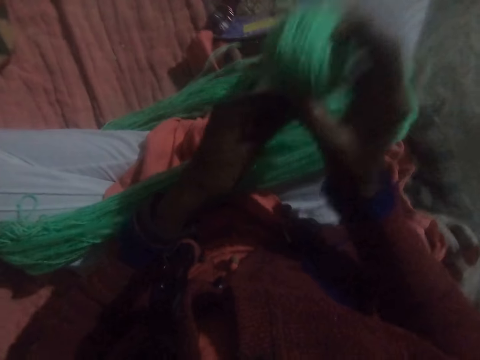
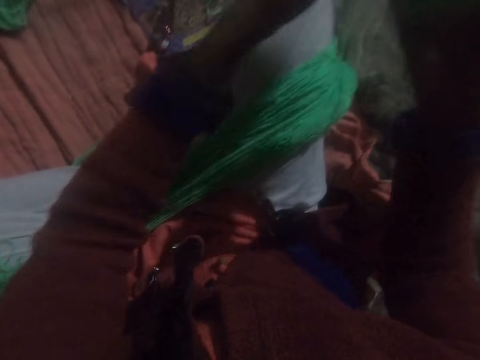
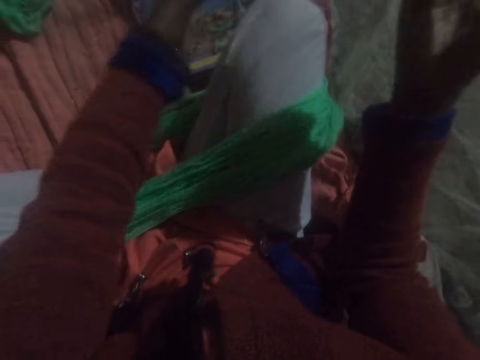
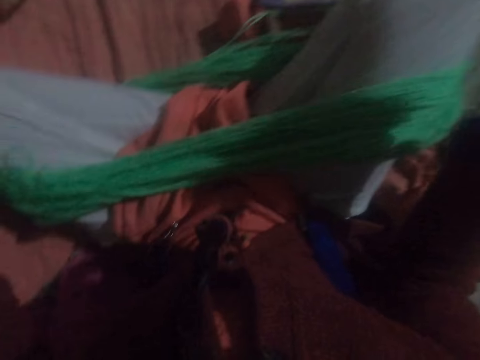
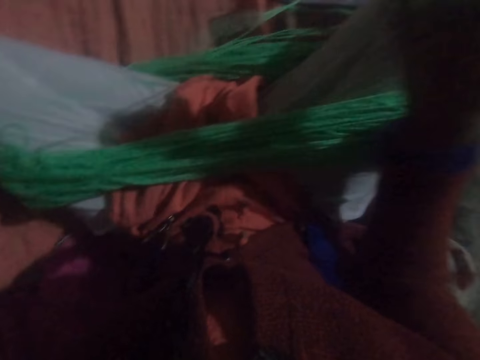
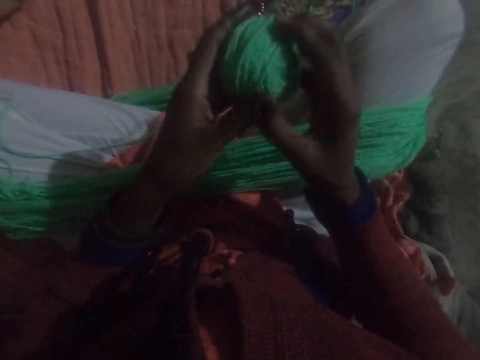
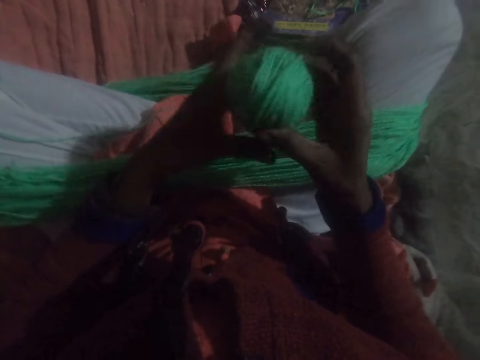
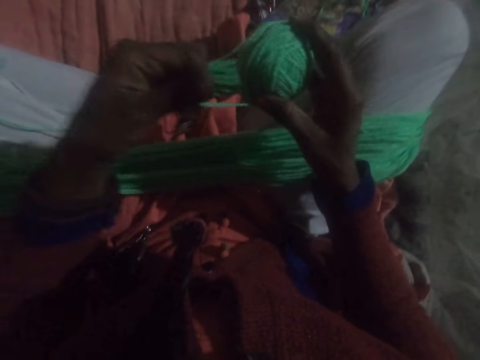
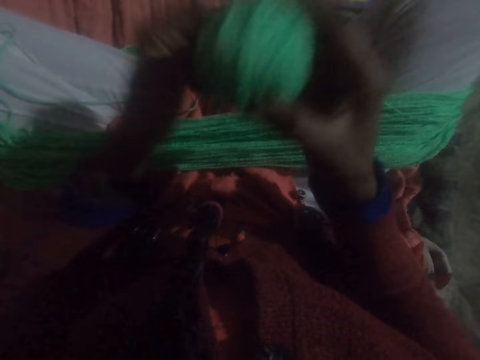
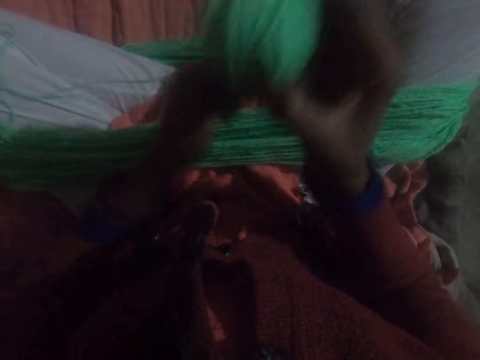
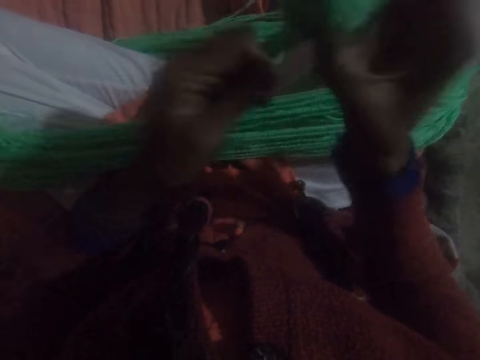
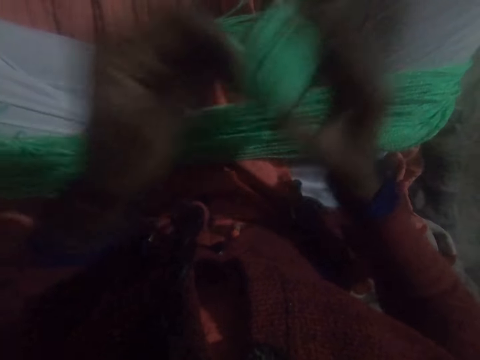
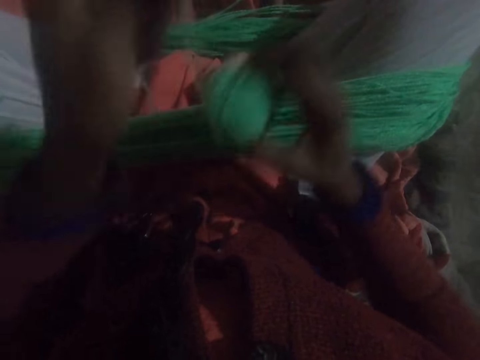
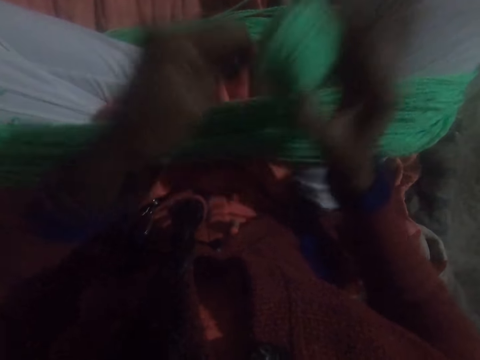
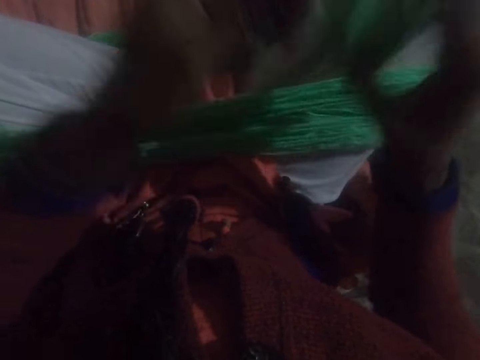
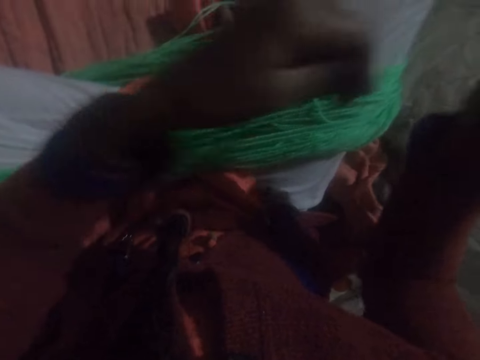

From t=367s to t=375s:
The camera wearer pulls knitting yarn thread and rolls the knitting yarn thread into a ball.

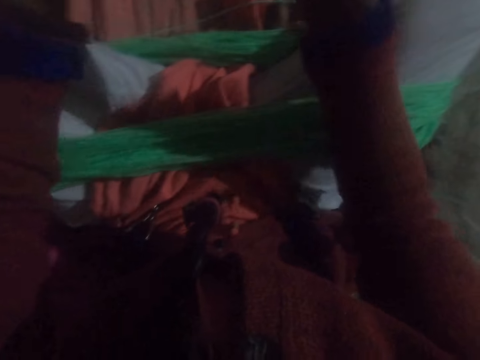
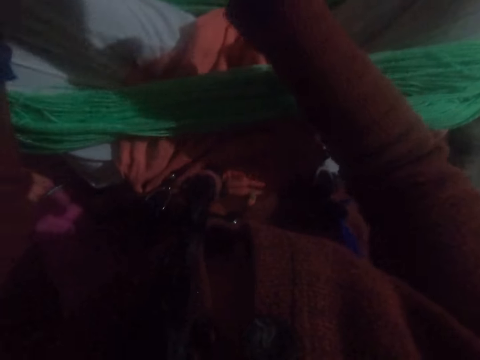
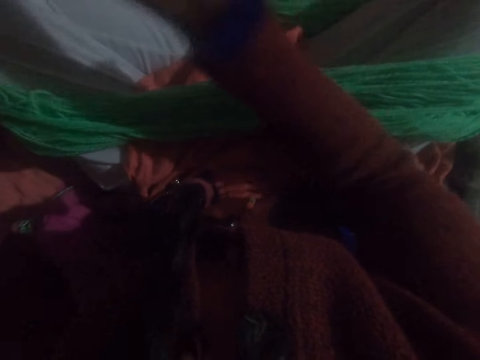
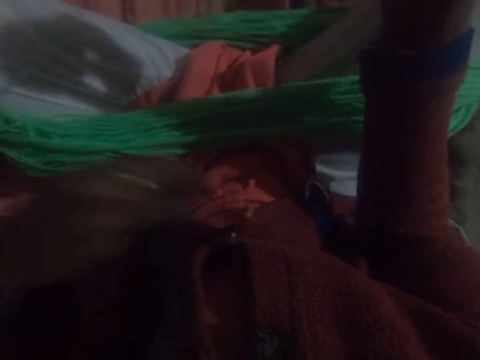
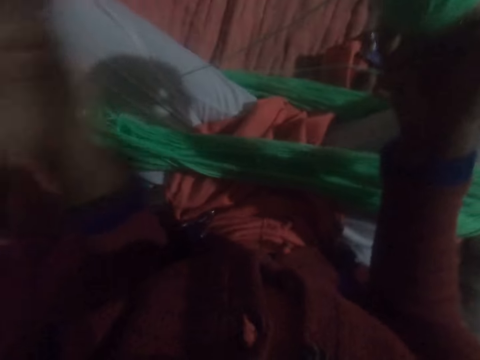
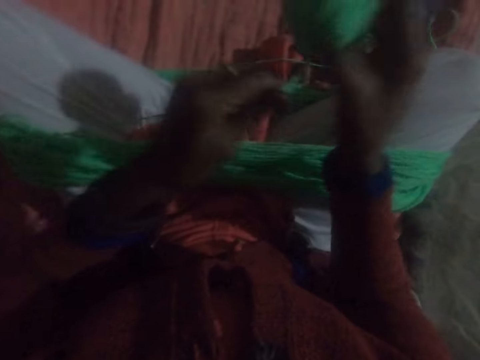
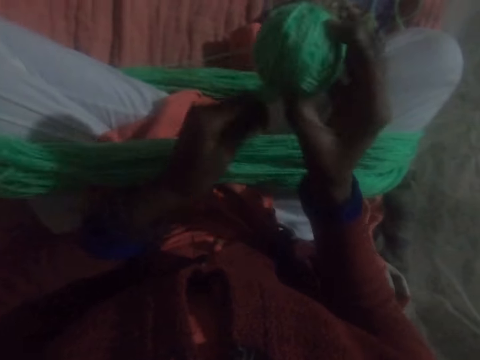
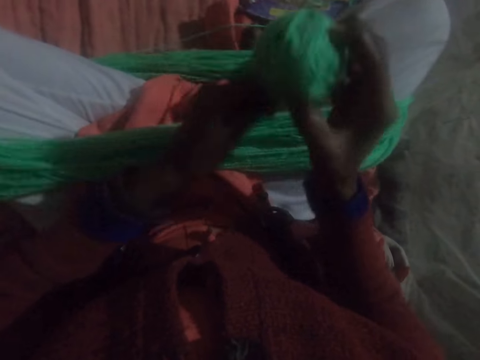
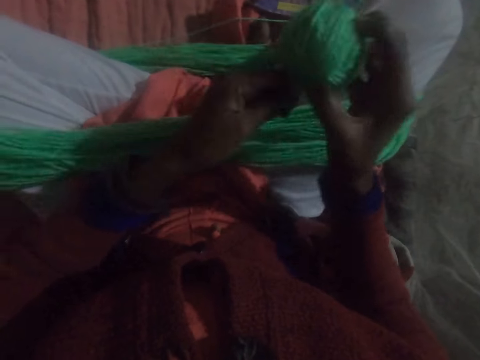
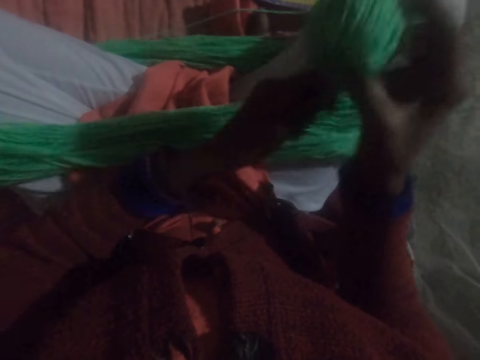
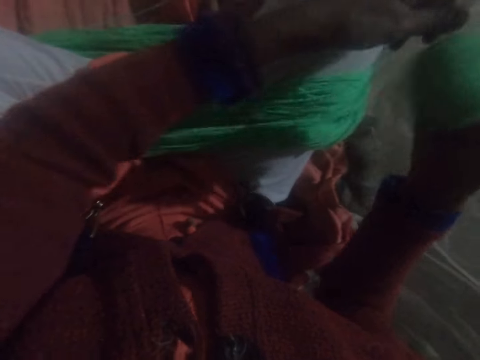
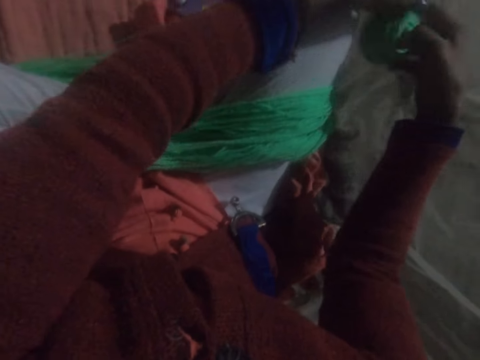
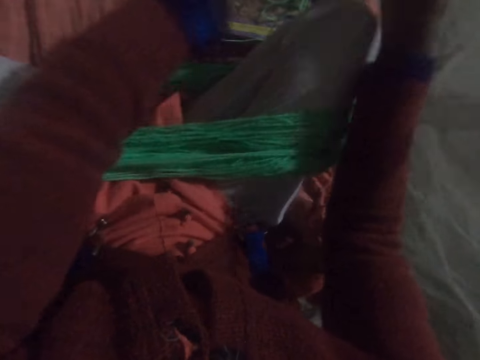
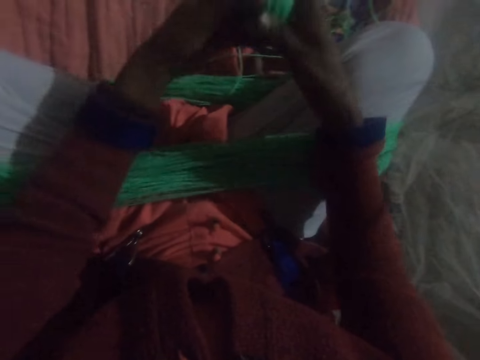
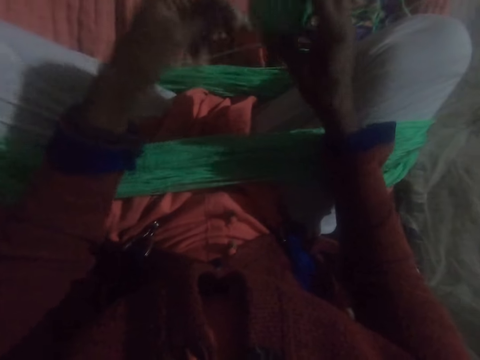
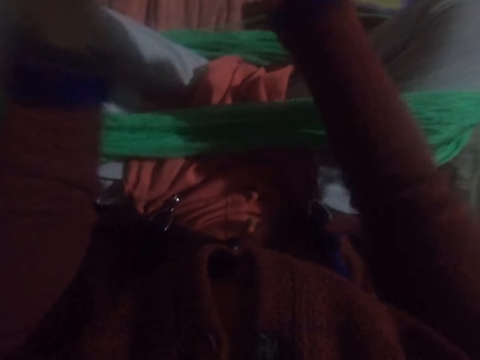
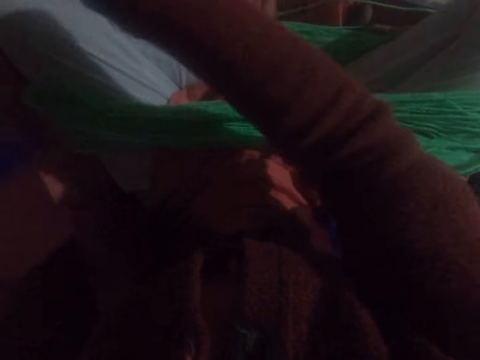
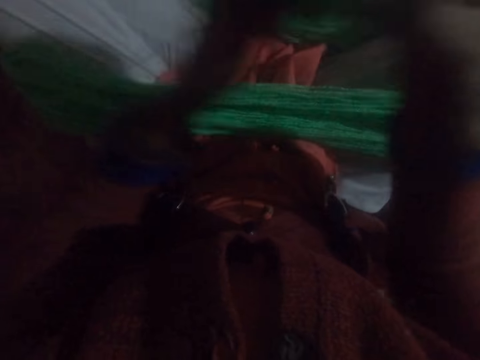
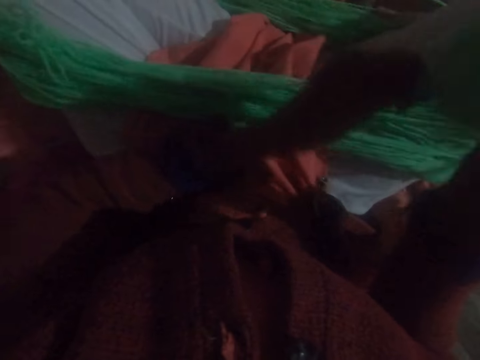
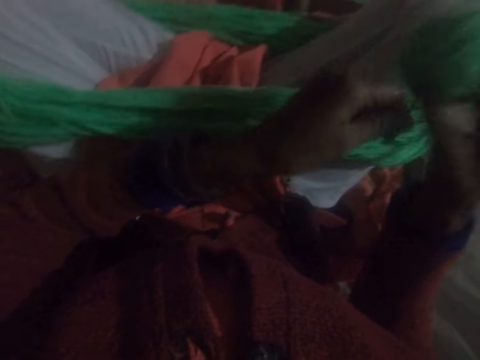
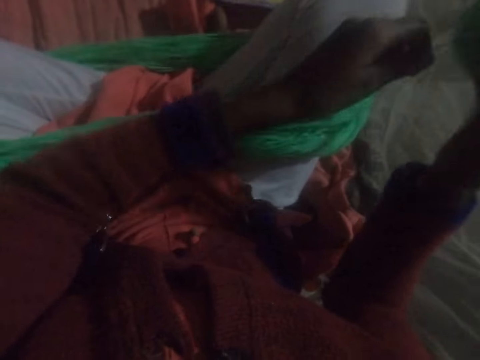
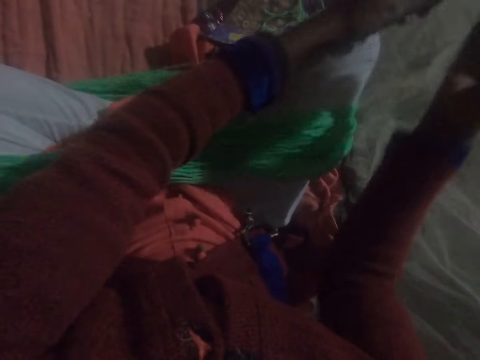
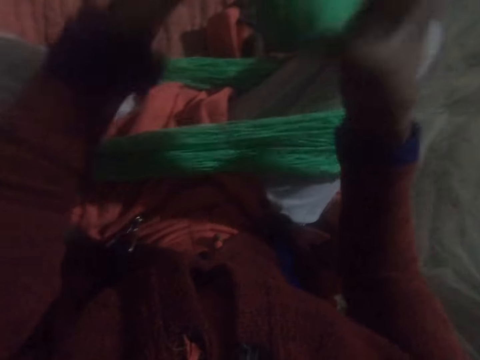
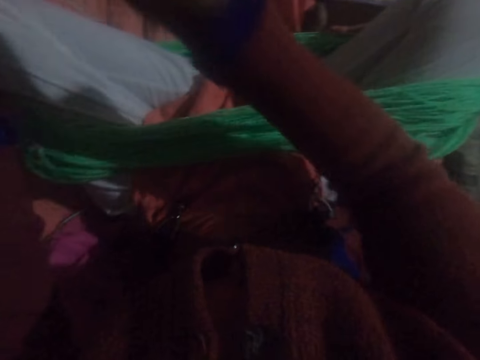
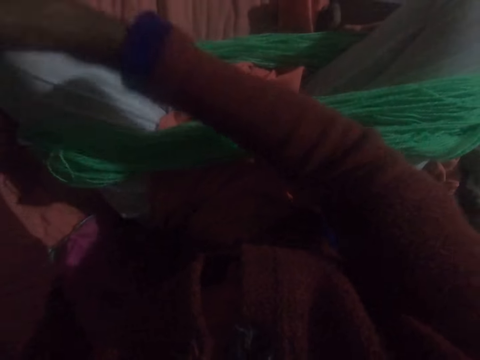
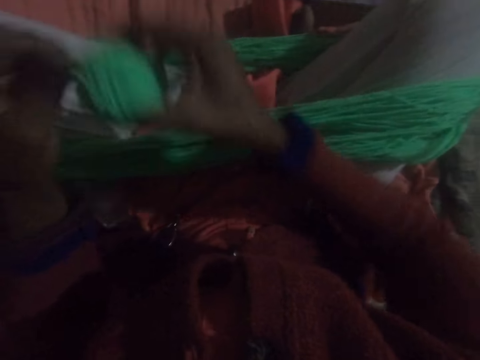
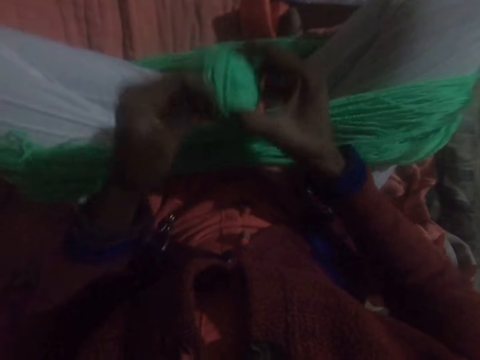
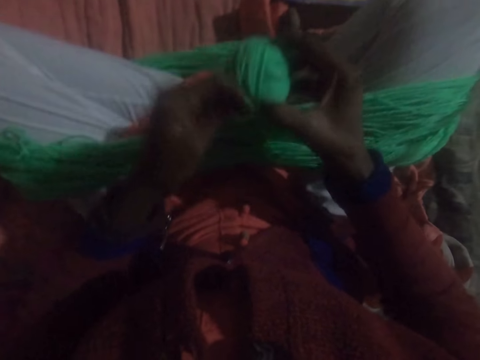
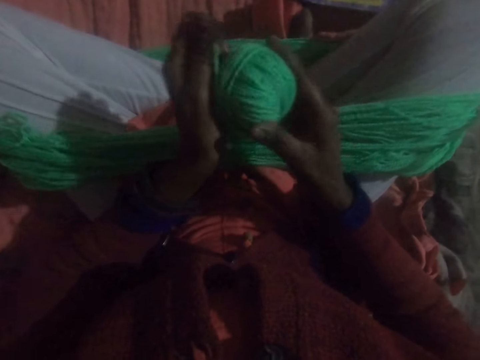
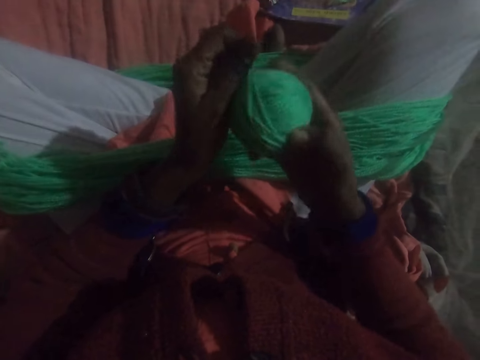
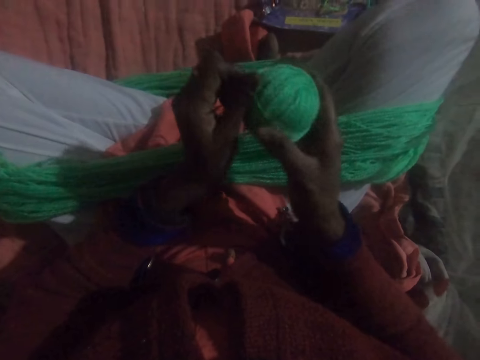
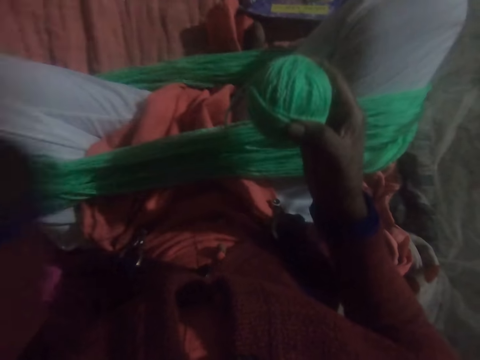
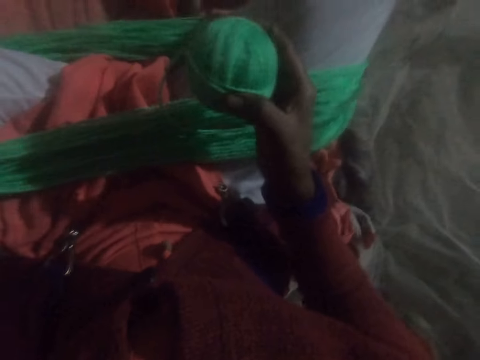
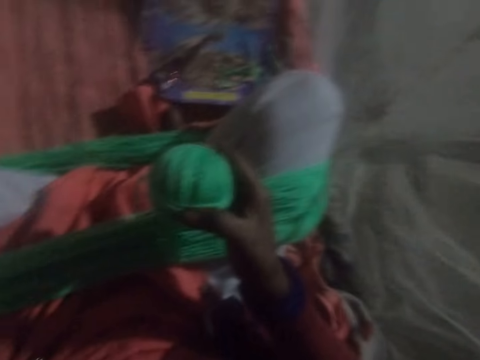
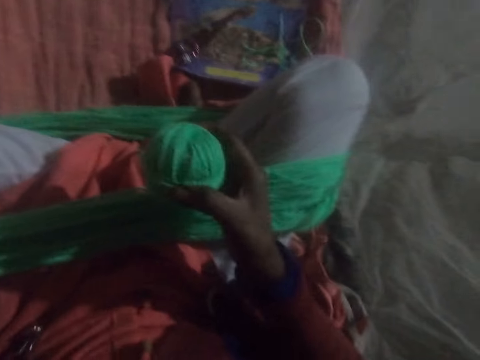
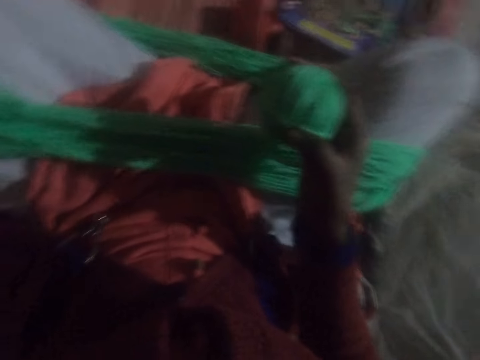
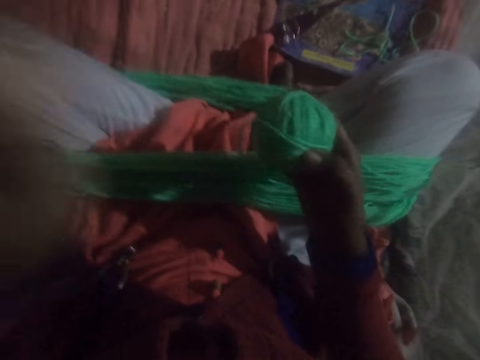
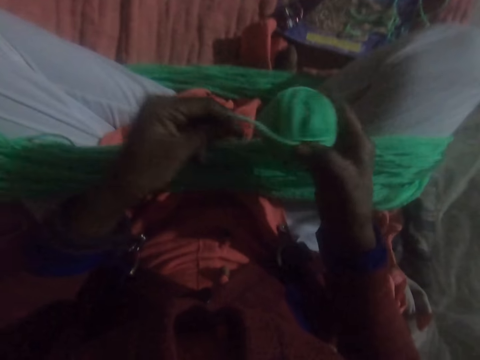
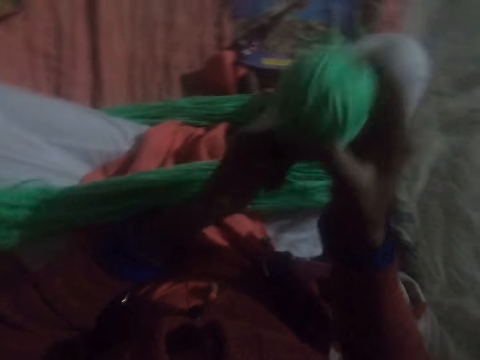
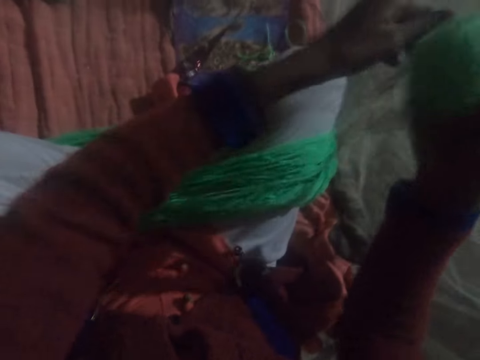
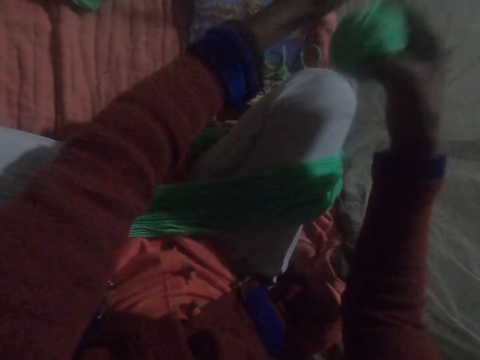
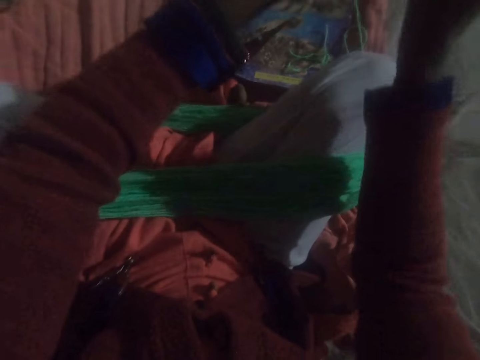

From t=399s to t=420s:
The camera wearer puts something away. They roll knitting yarn thread into a ball. They stop rolling the knitting yarn thread into a ball. They roll the knitting yarn thread into a ball.
